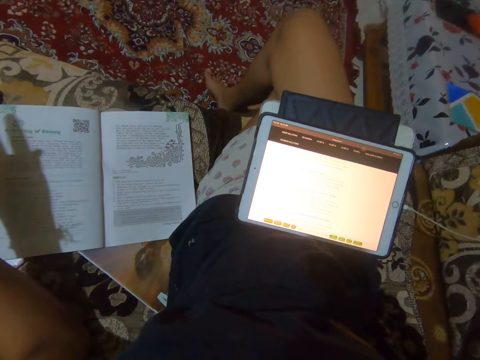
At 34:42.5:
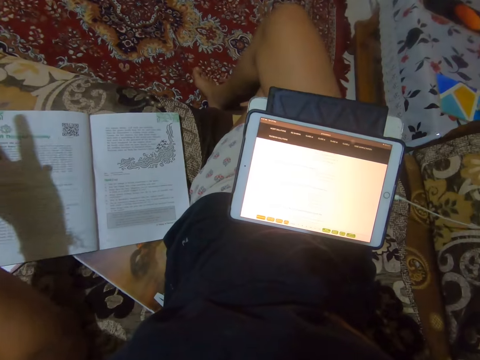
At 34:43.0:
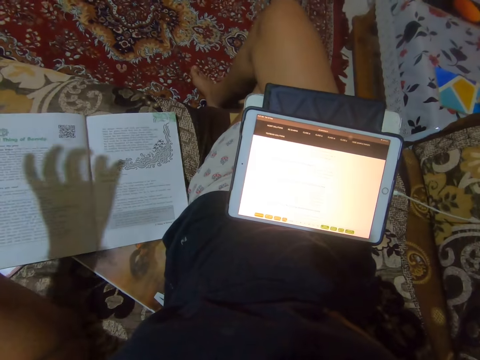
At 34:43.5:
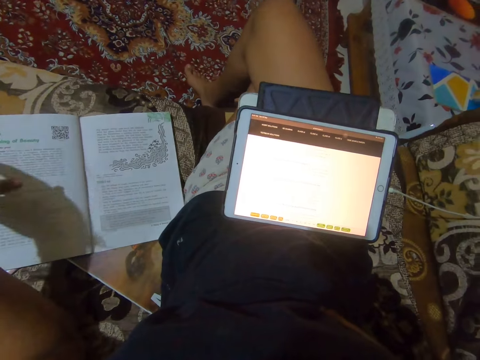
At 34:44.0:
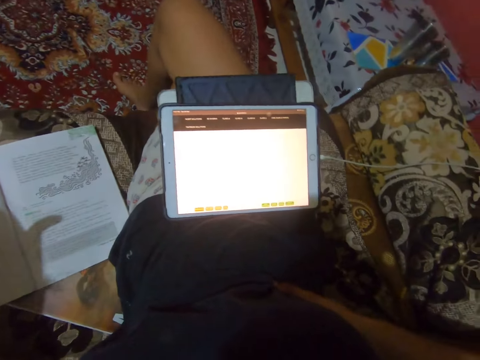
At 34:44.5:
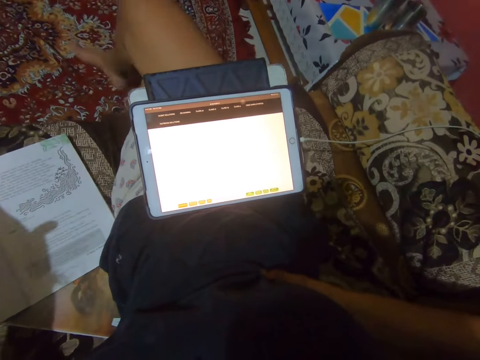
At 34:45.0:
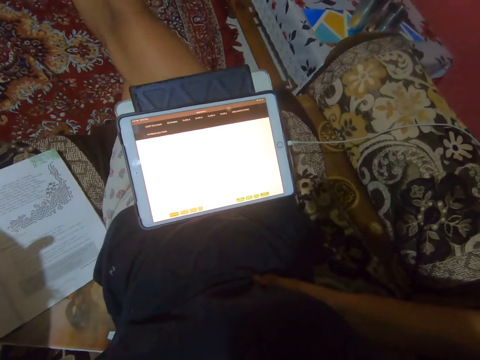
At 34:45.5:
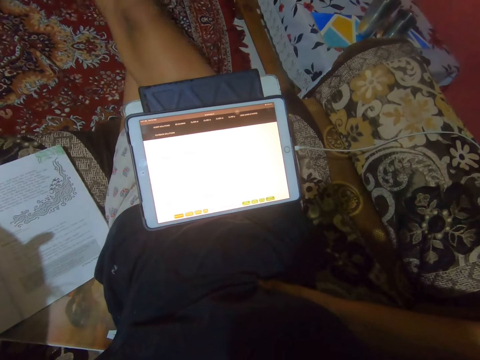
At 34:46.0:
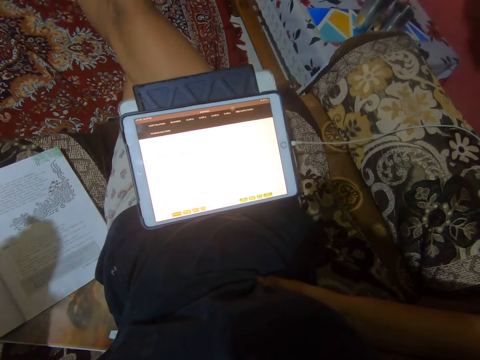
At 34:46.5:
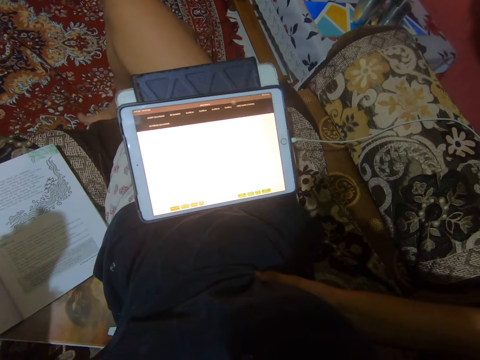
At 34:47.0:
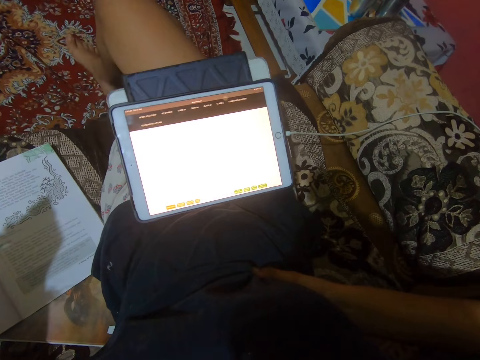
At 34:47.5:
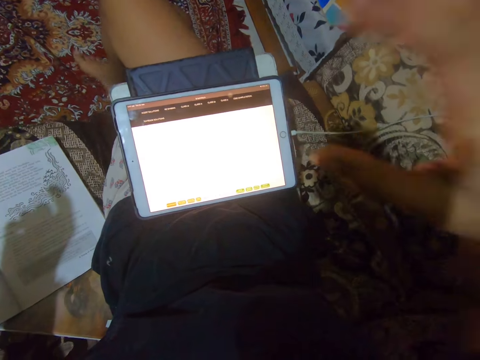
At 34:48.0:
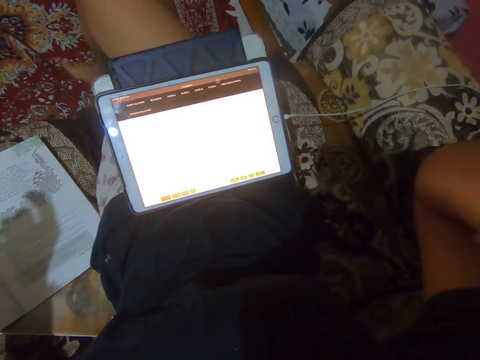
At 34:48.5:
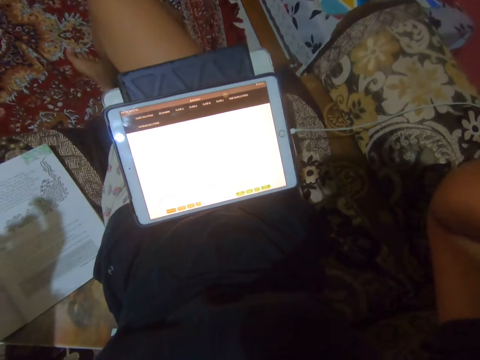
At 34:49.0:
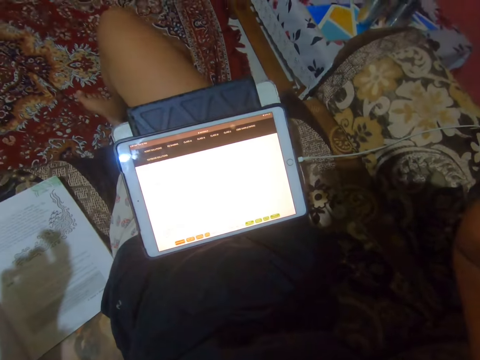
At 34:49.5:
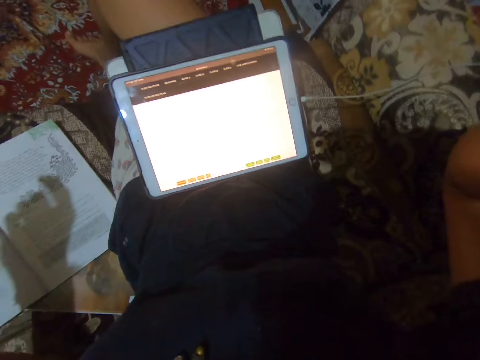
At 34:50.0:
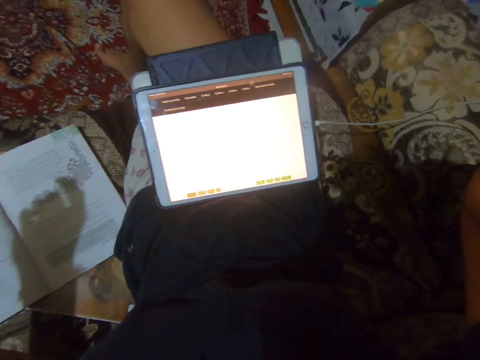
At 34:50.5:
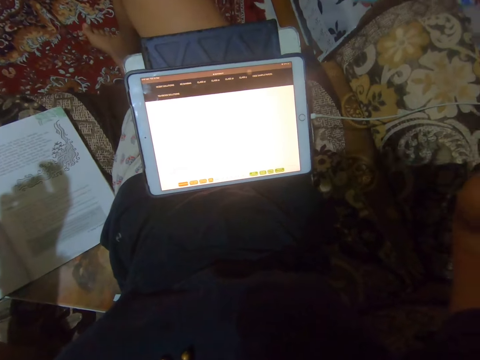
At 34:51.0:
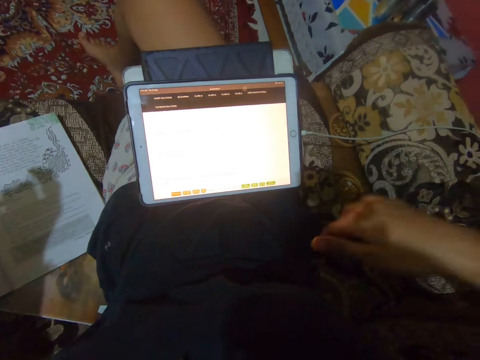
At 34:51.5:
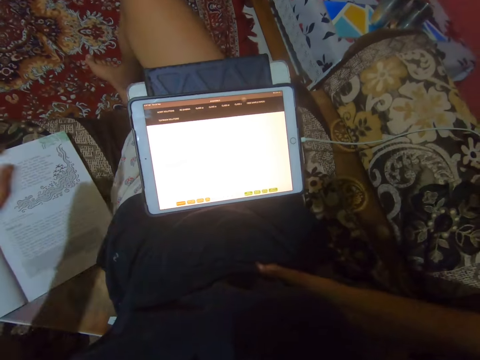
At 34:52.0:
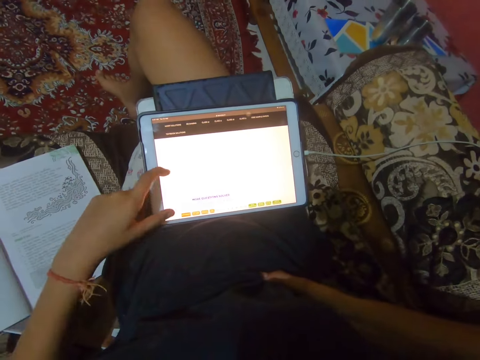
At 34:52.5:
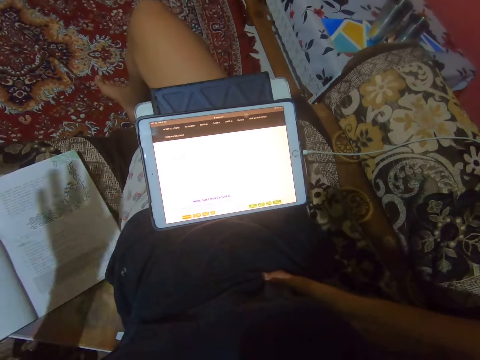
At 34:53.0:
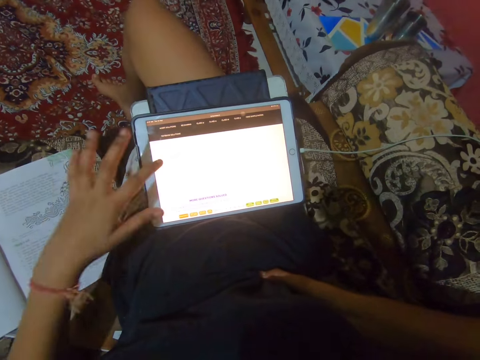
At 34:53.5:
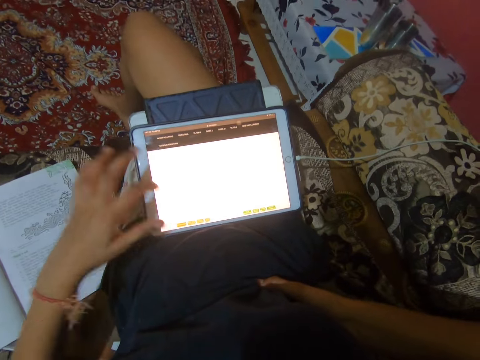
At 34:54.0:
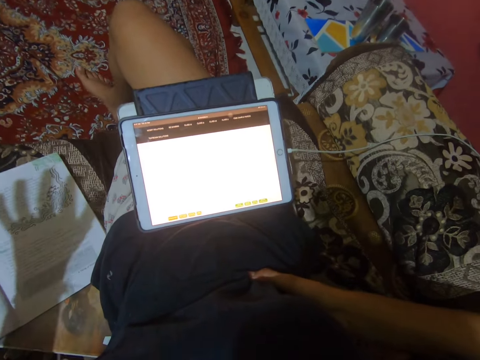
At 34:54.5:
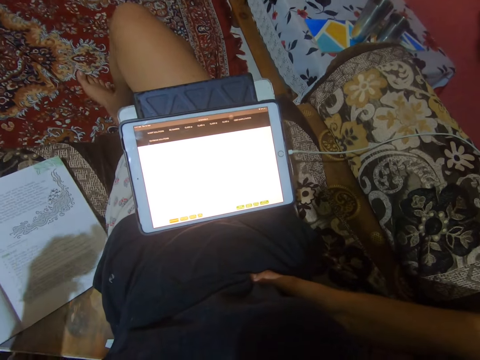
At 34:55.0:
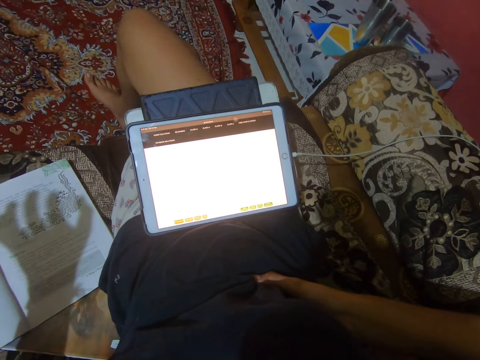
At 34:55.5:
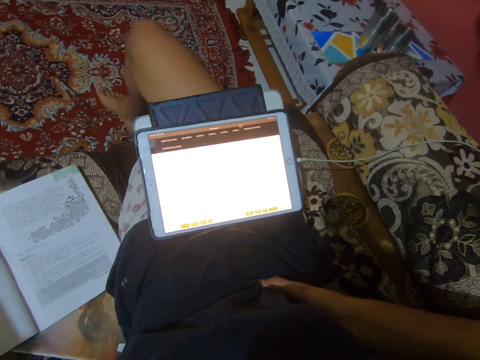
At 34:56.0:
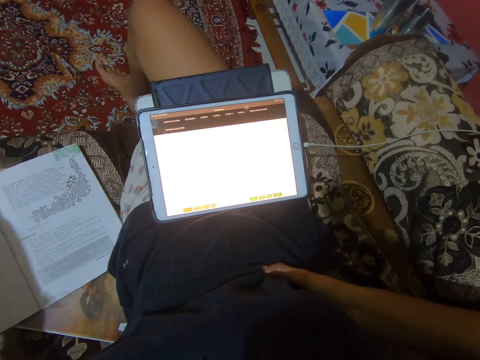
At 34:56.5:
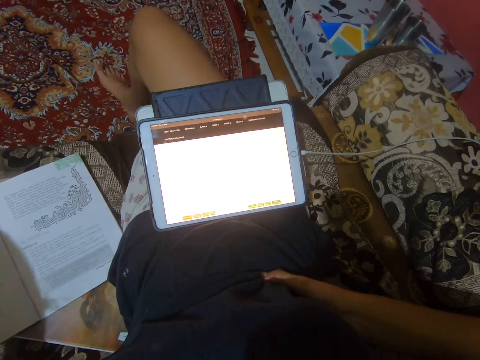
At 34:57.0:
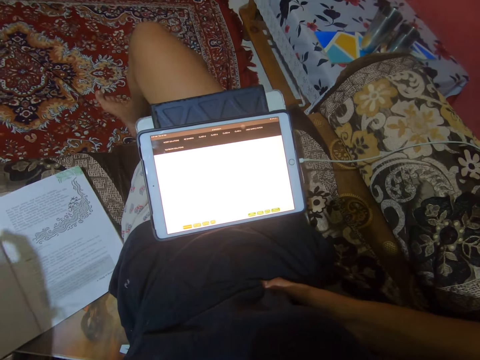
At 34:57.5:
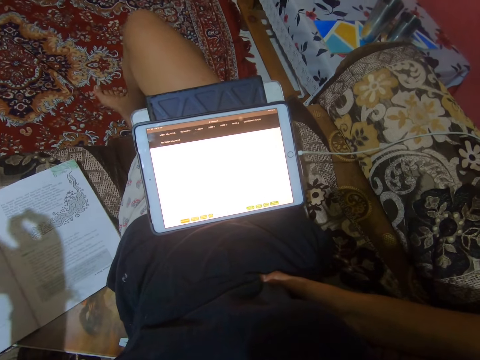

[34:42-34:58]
The camera wearer stretches their leg. They move their hand. They operate the tablet. They move their hand. They operate the tablet. They move their hand.

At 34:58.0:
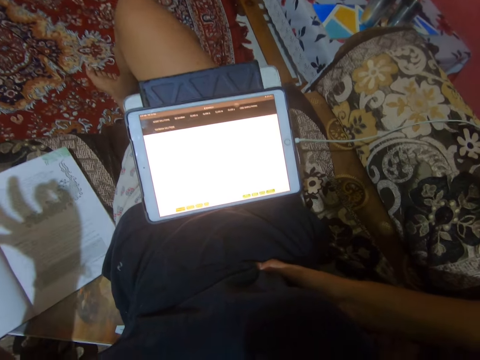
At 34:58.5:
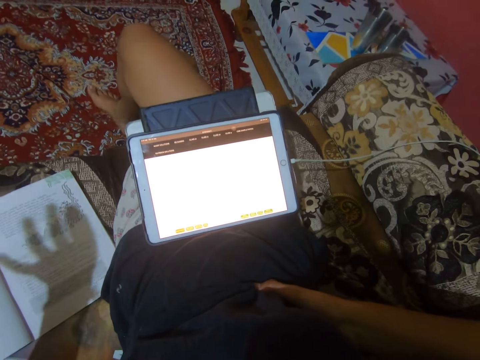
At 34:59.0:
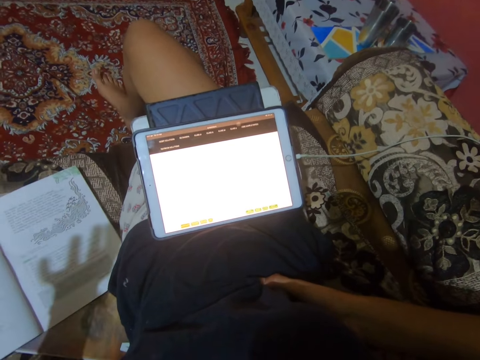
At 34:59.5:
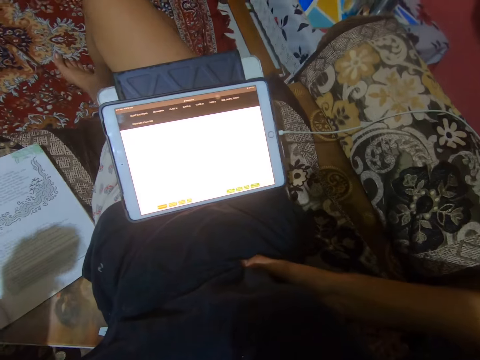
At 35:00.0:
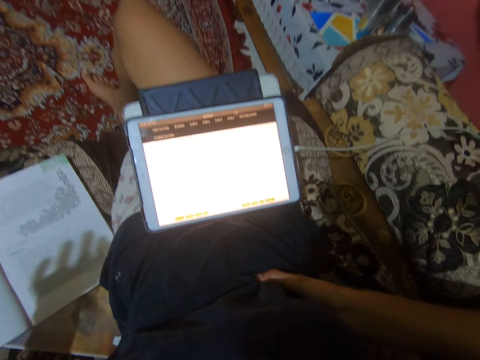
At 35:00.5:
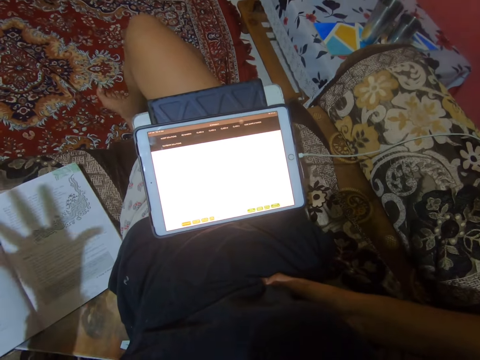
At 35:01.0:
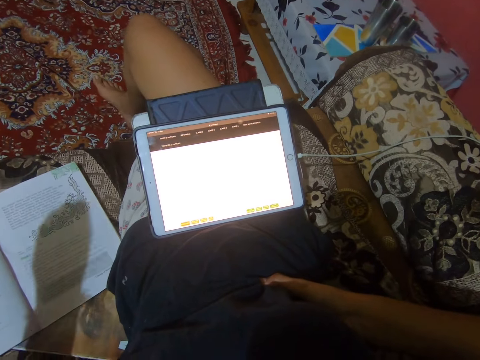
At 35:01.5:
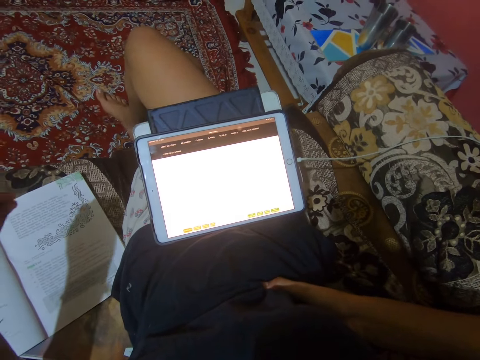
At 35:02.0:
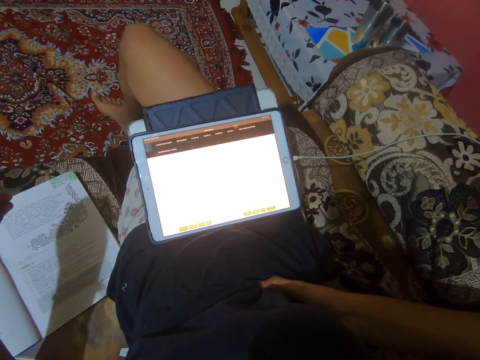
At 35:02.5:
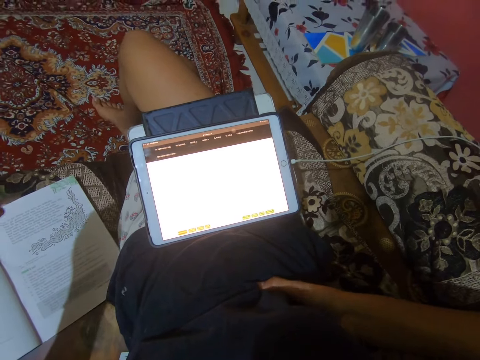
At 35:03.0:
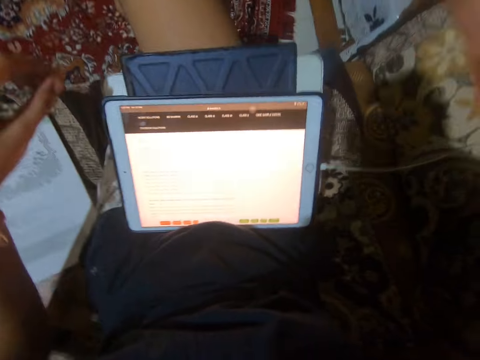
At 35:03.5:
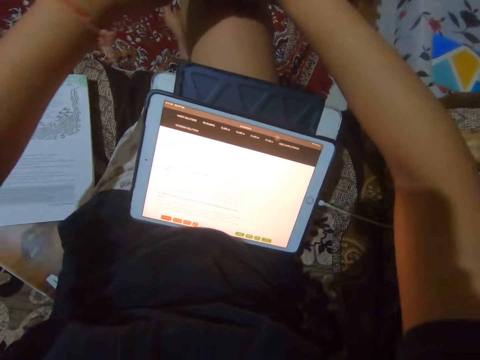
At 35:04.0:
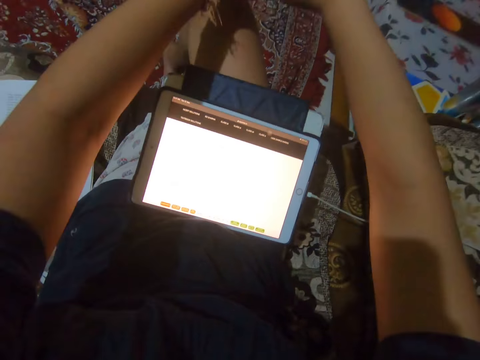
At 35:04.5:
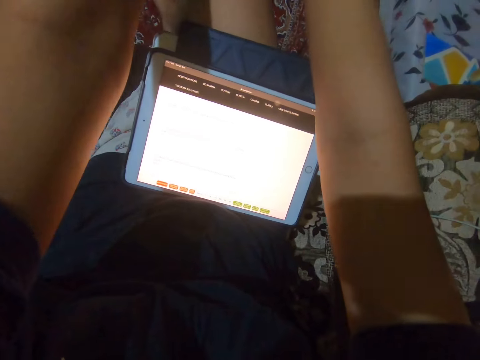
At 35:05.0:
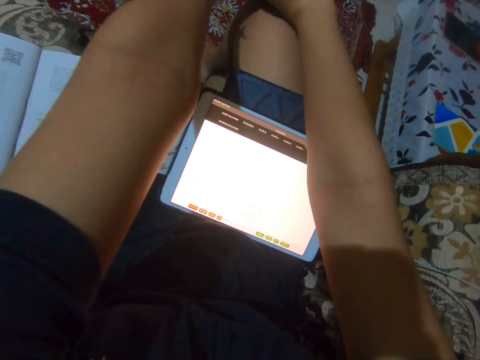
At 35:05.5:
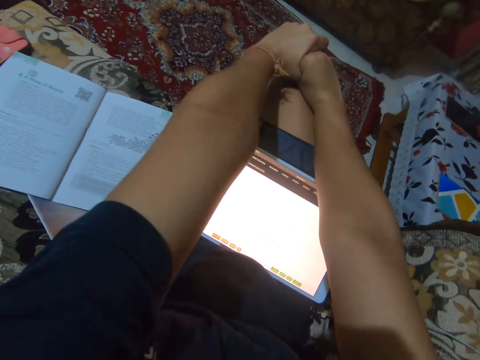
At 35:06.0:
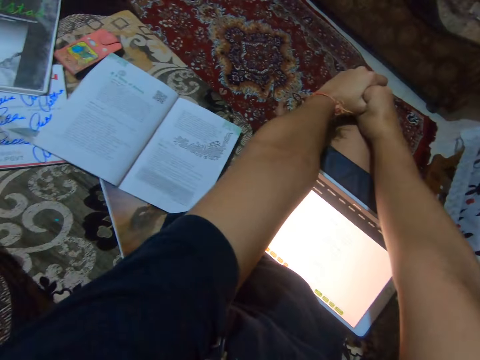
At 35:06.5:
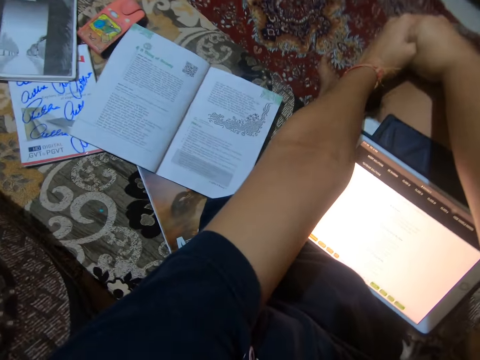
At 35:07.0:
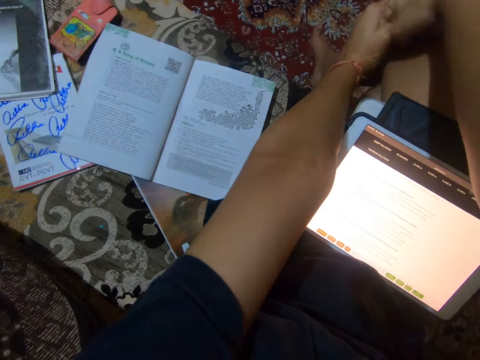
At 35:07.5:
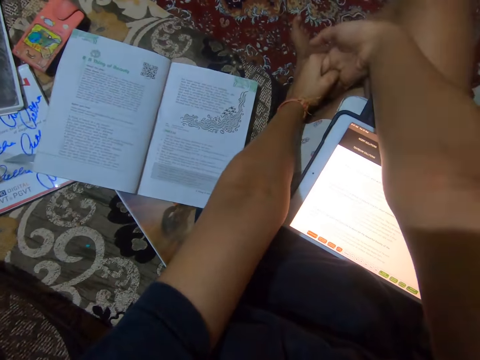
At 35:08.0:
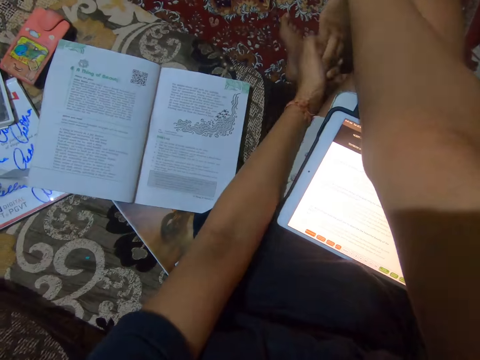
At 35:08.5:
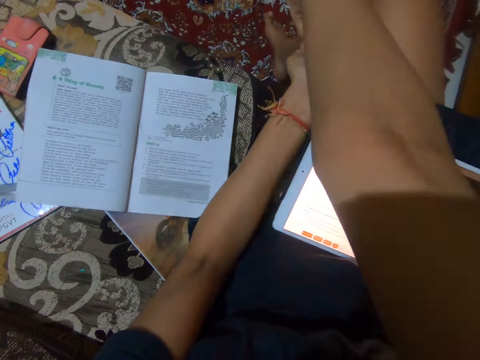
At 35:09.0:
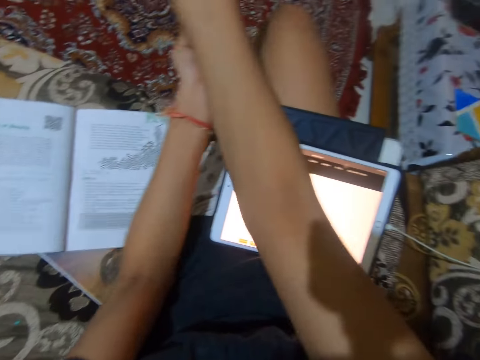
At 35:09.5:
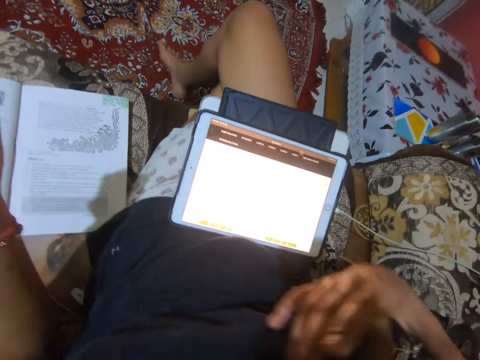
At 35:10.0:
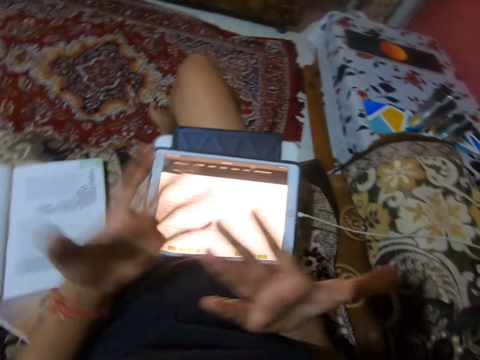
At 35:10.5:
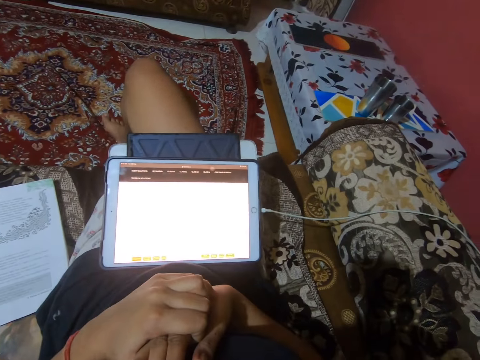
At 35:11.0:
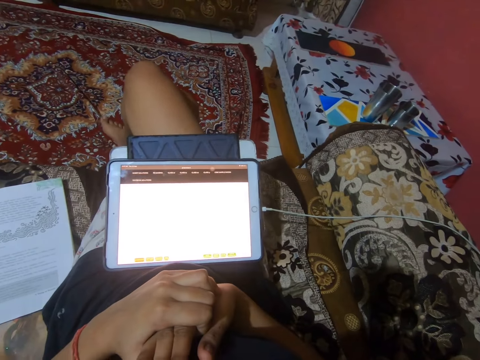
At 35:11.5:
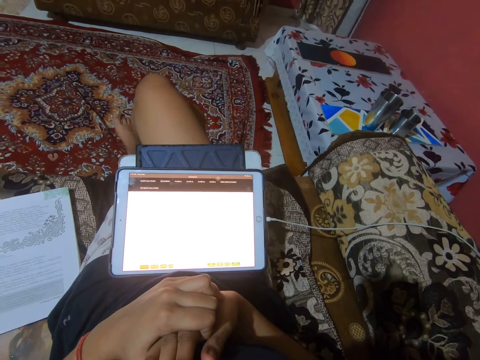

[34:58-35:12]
The camera wearer stretches their hands.
